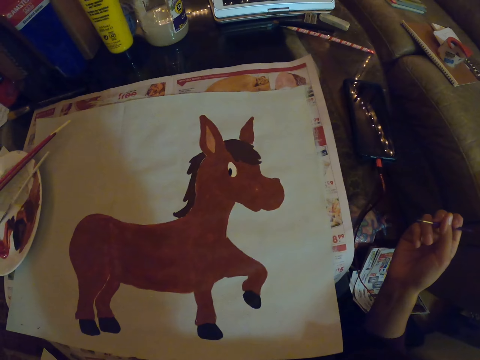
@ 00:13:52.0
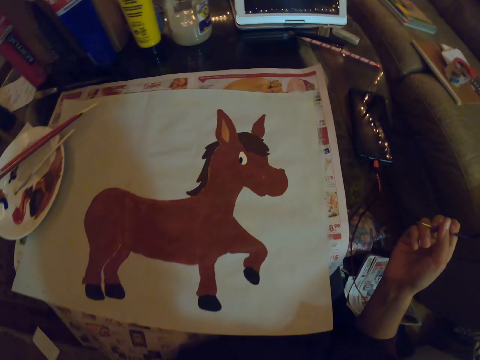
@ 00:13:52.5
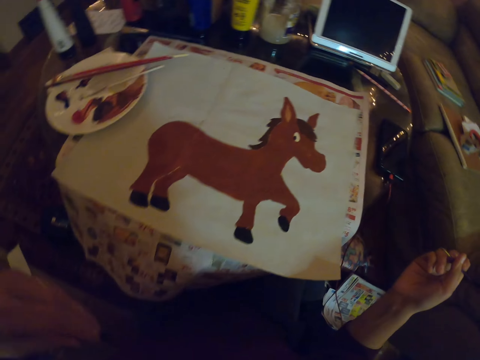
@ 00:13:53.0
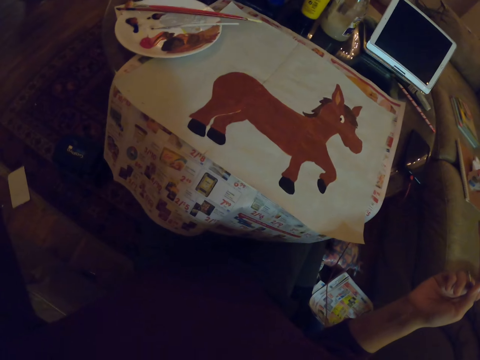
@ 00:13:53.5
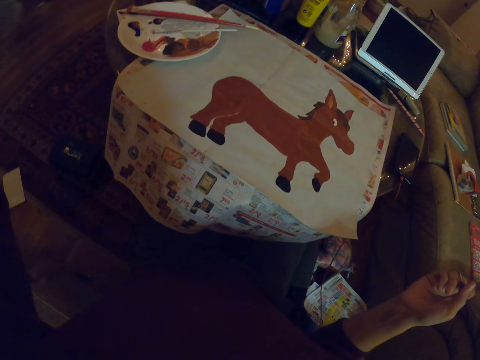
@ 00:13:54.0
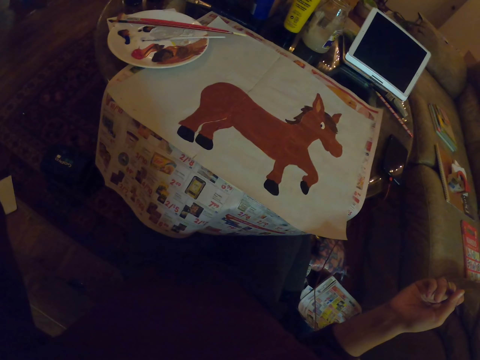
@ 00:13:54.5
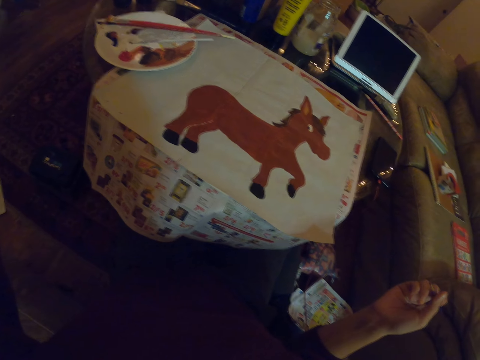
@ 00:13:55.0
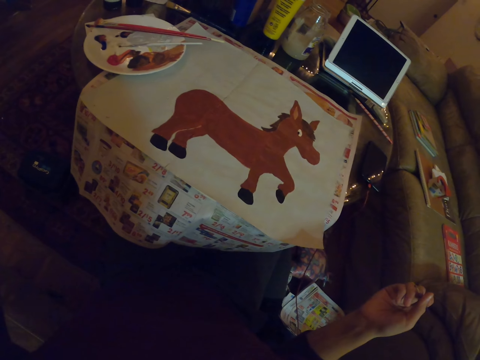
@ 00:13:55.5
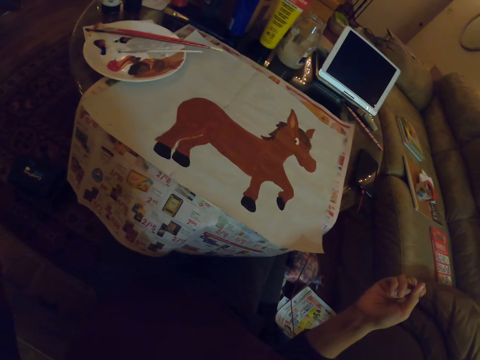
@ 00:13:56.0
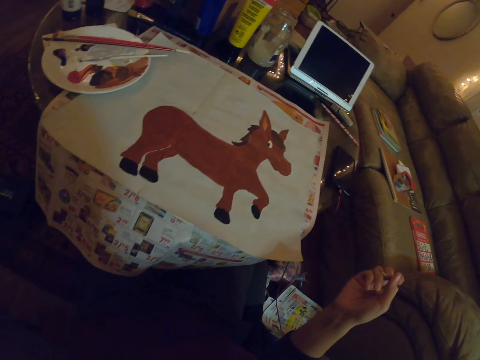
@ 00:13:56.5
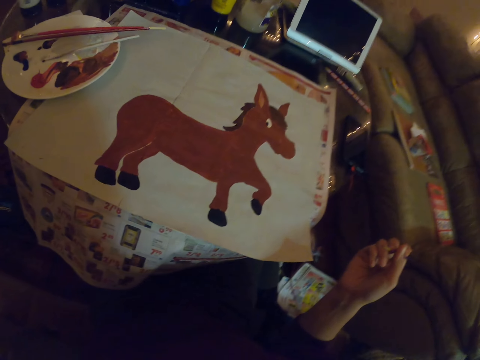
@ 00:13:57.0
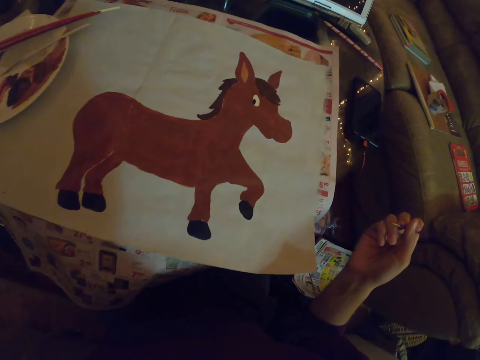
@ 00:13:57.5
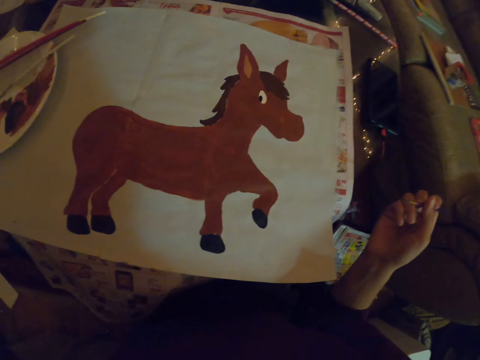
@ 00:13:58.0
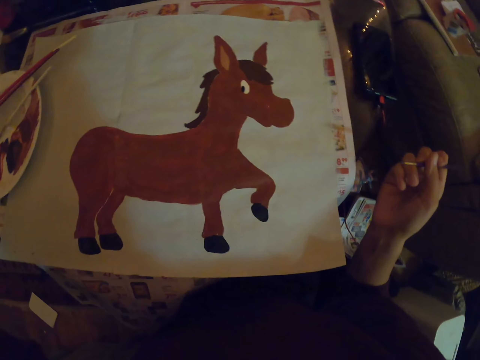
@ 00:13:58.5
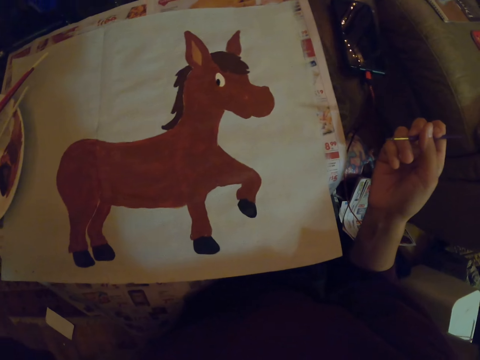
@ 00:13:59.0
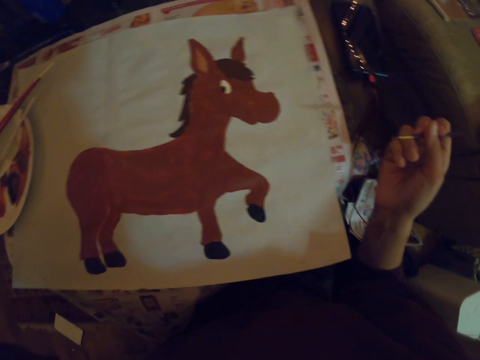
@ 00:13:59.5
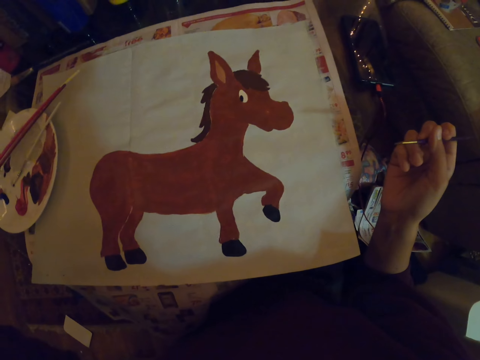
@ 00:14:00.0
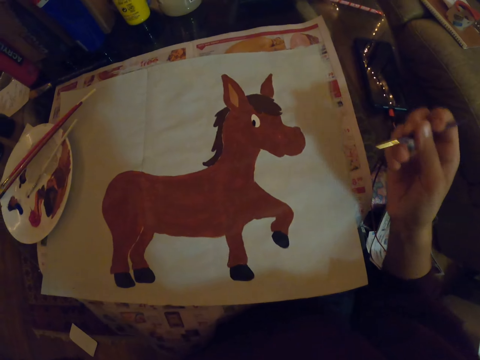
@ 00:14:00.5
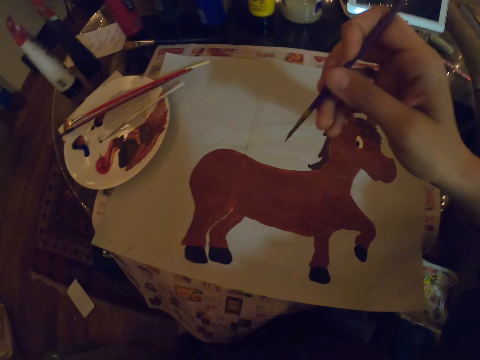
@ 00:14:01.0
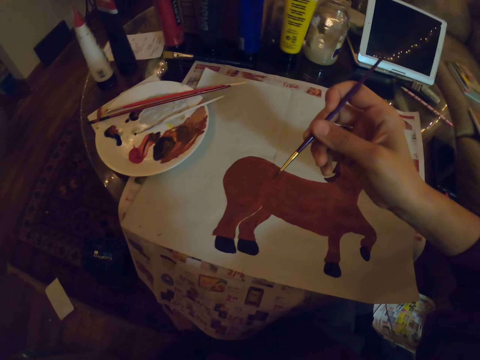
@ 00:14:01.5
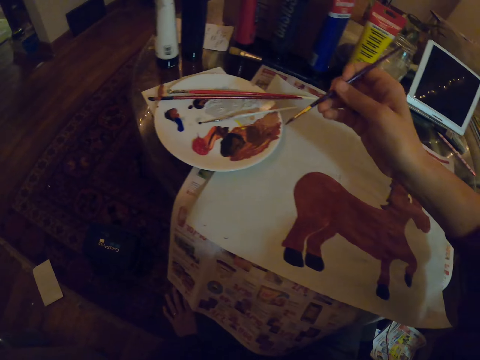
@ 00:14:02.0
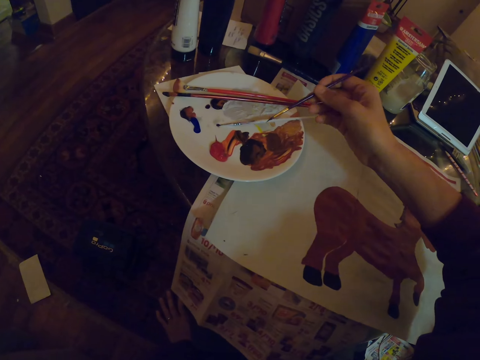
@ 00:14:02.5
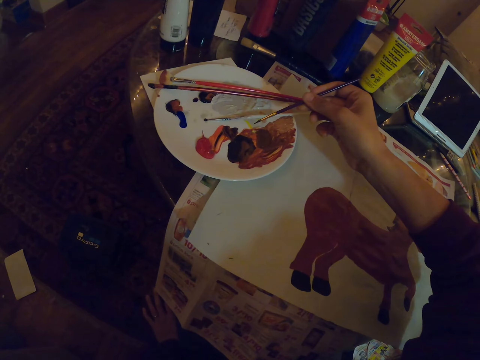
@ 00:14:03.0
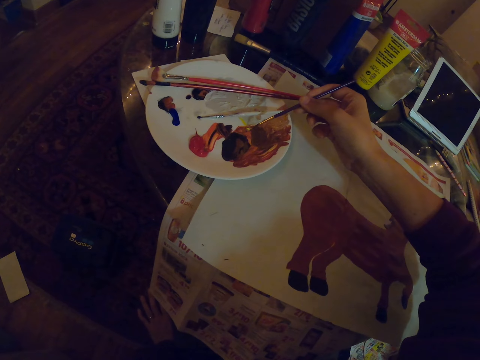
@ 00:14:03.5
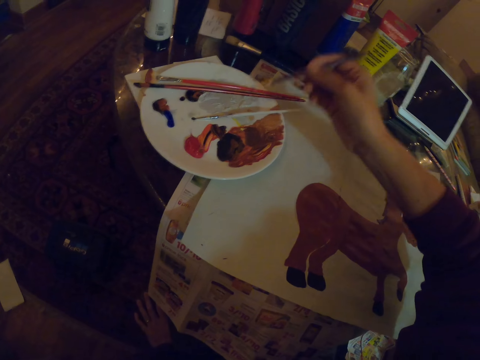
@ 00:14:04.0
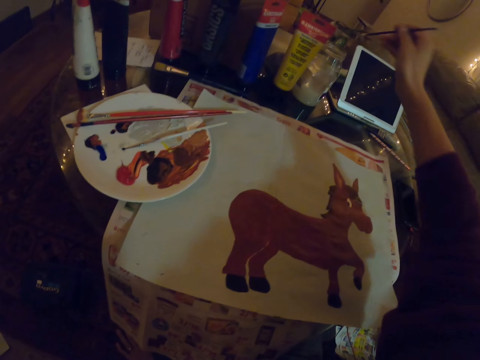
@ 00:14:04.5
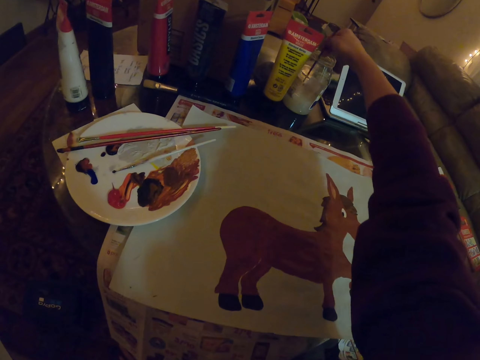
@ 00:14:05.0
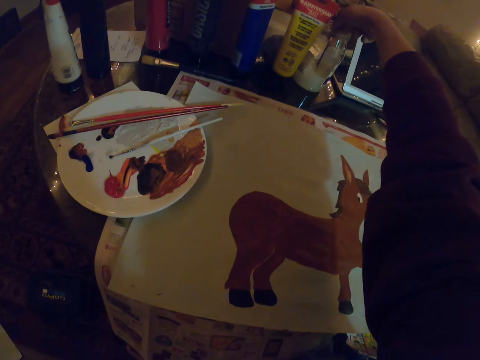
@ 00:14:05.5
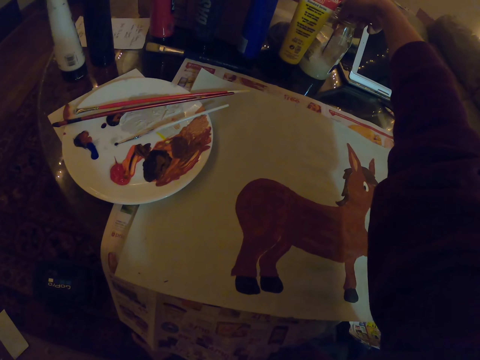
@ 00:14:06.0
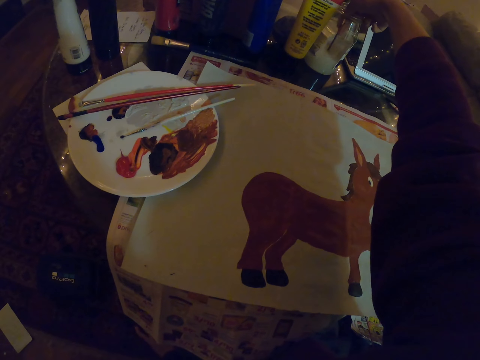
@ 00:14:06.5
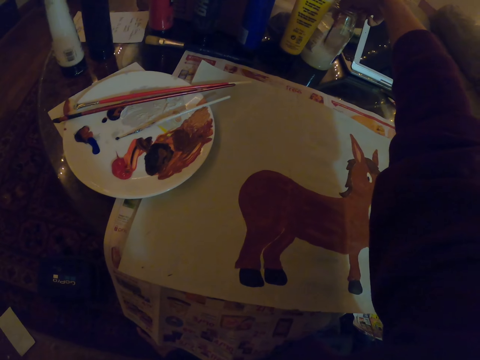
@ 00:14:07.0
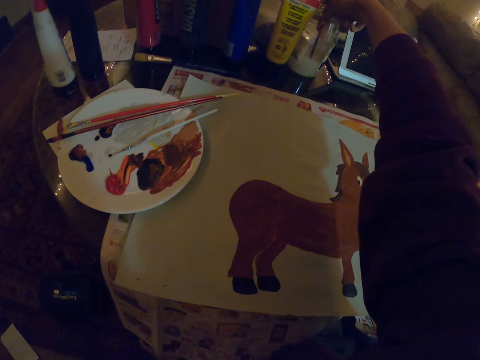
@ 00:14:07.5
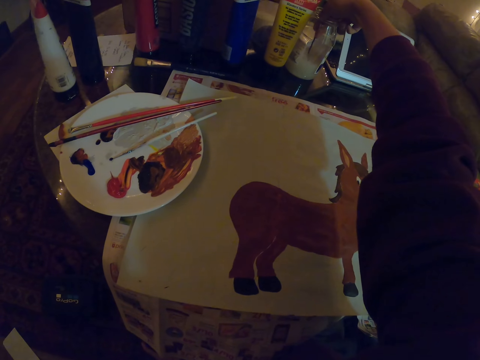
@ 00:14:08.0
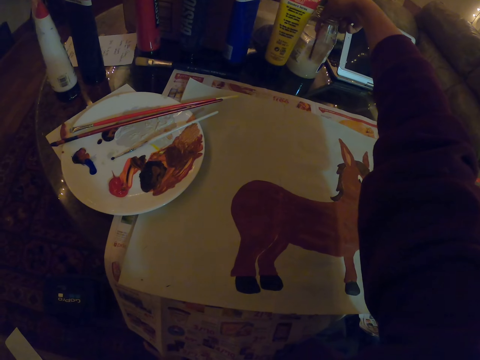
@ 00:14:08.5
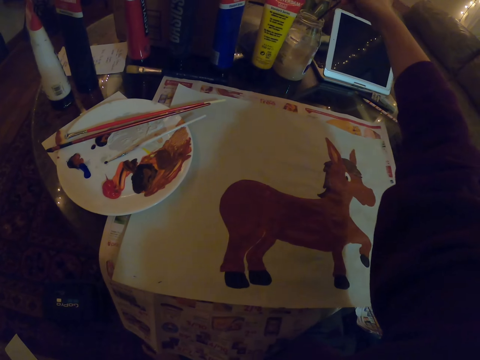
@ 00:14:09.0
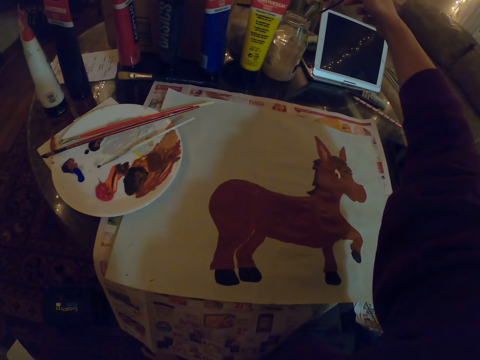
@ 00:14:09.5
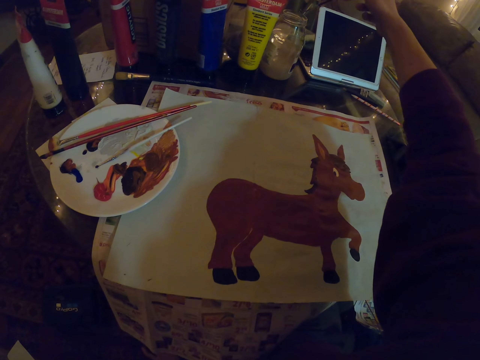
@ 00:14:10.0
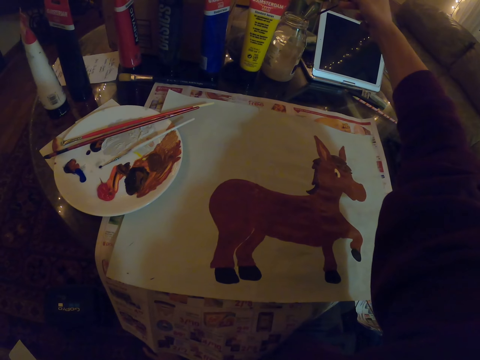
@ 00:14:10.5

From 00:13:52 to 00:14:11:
The camera wearer takes paint from a plate with a paint brush. They dip the paint brush in the water jar.

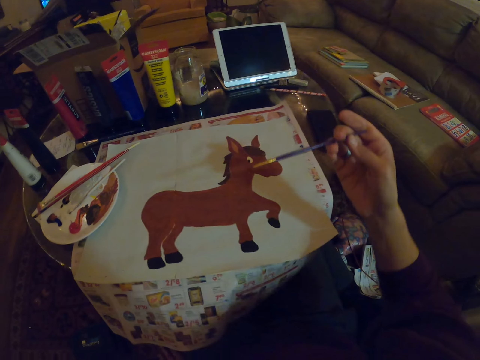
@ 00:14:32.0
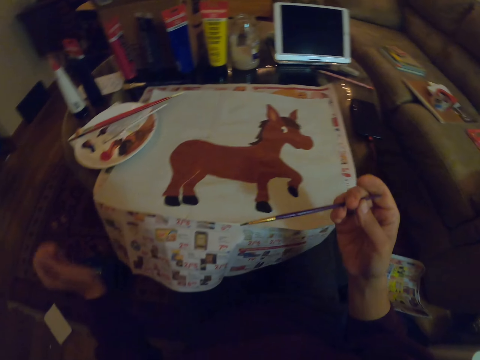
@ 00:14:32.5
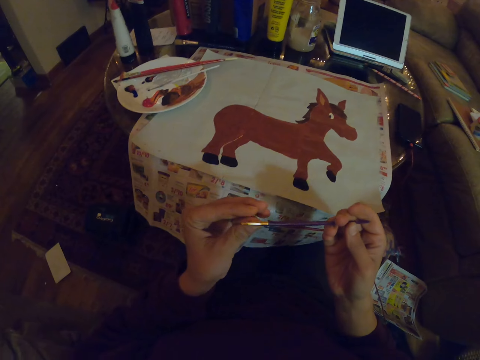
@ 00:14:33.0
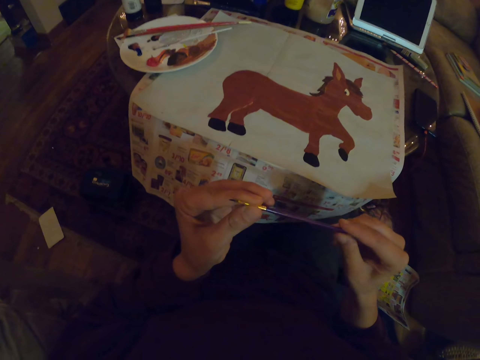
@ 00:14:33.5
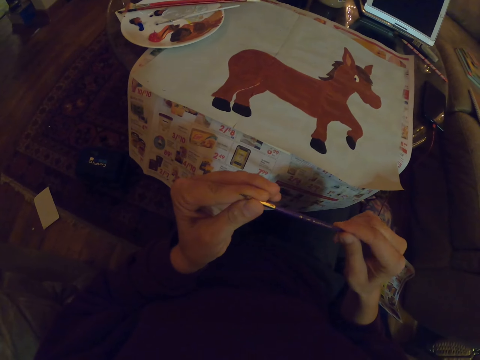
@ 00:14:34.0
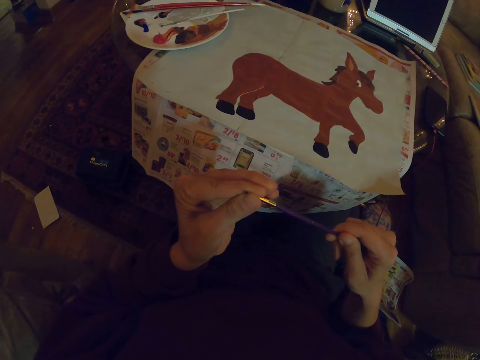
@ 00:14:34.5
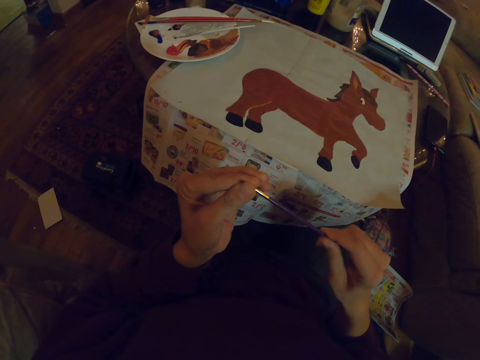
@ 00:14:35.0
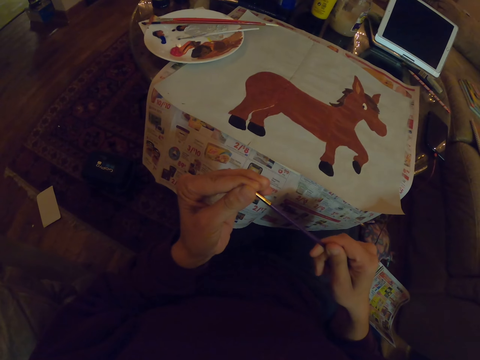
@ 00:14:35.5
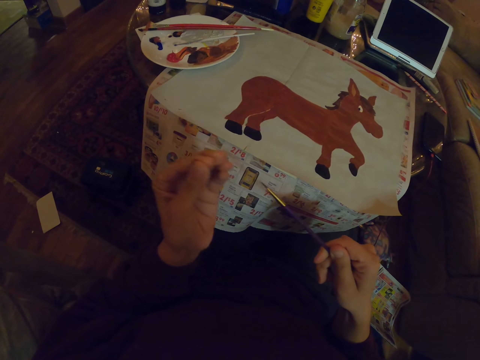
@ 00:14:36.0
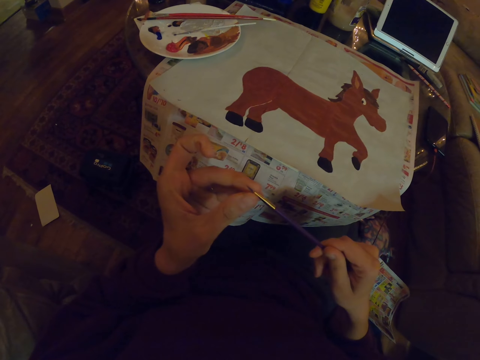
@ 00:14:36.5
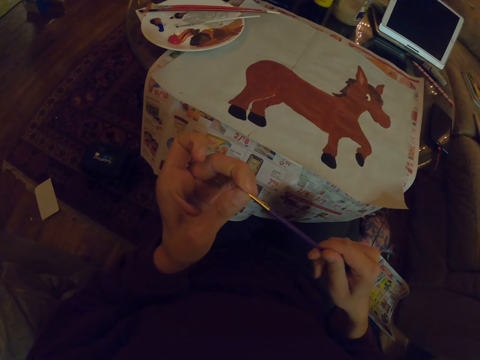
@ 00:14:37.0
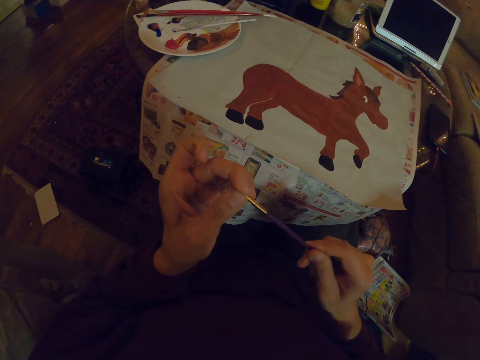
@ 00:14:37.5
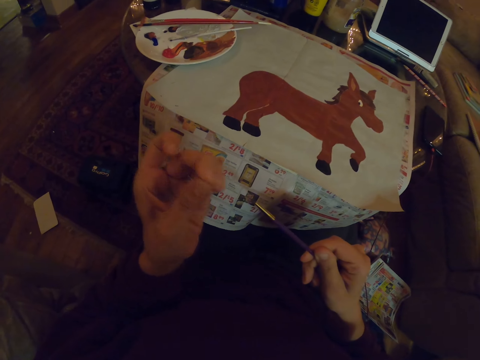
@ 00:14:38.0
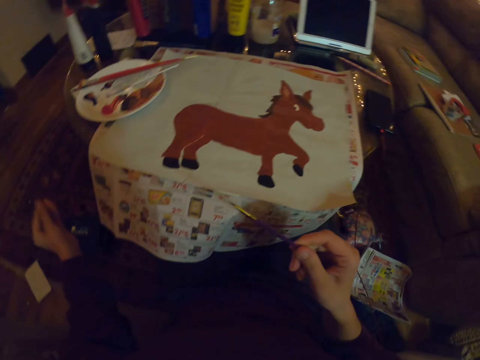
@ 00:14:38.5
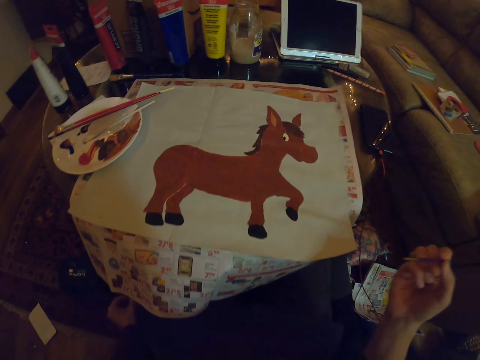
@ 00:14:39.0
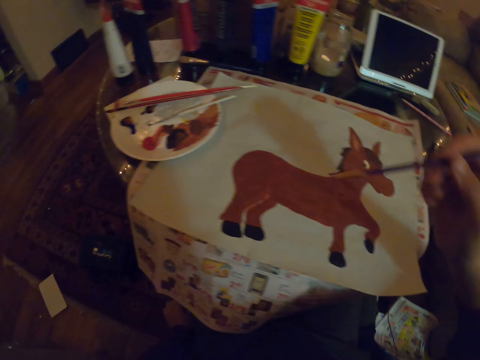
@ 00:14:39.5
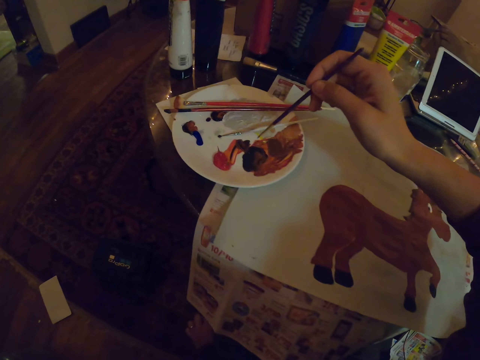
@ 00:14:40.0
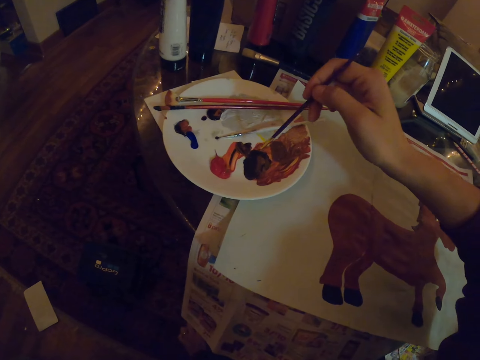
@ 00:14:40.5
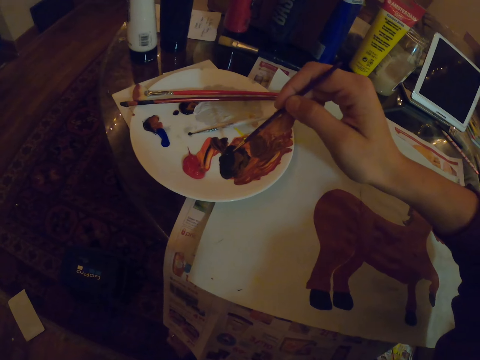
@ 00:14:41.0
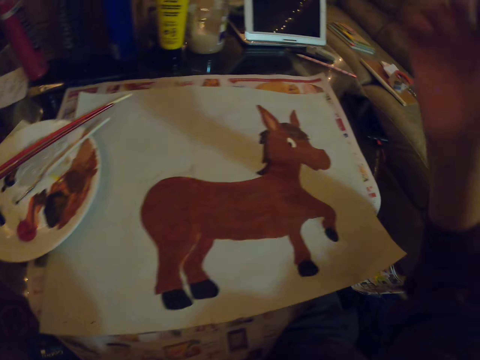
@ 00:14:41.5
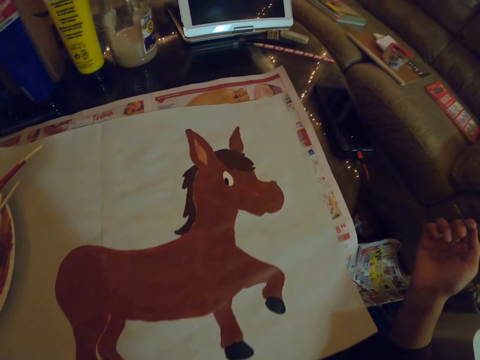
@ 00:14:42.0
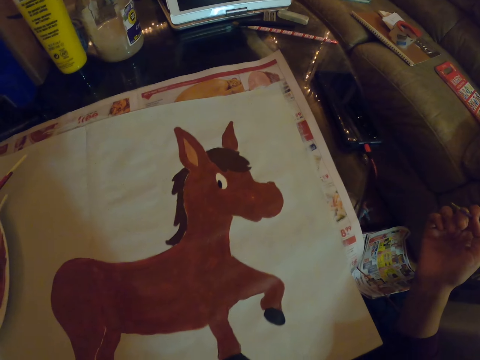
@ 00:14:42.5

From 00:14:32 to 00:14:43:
The camera wearer touches the brush. He rinses the paint brush with his hand. He takes paint from a plate with the paint brush.
